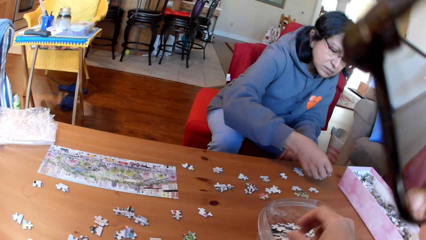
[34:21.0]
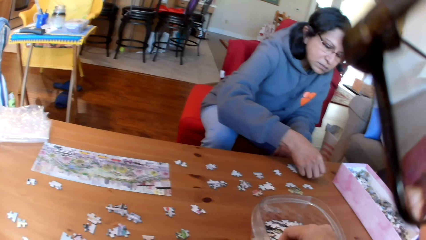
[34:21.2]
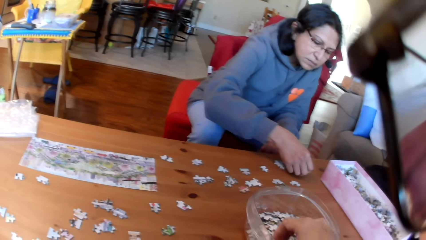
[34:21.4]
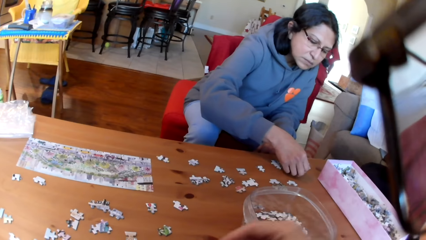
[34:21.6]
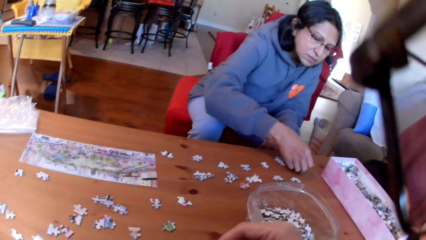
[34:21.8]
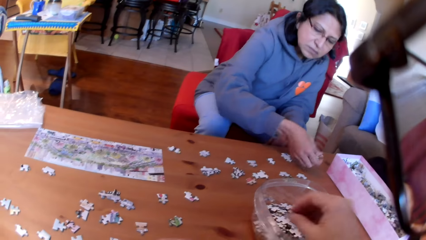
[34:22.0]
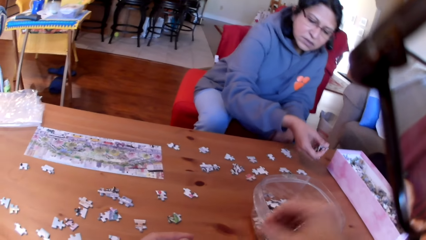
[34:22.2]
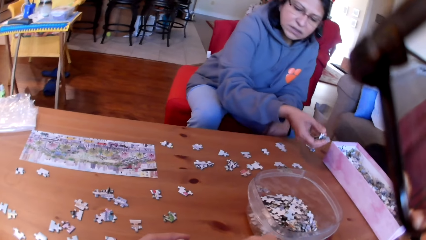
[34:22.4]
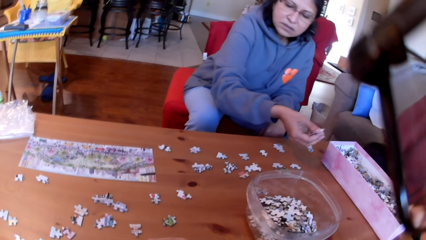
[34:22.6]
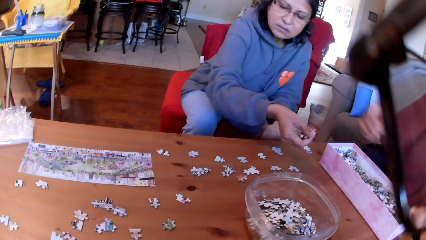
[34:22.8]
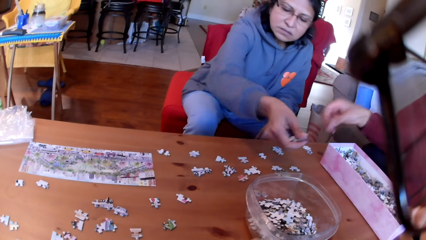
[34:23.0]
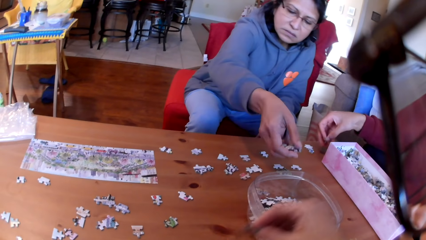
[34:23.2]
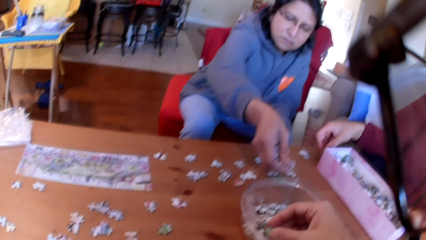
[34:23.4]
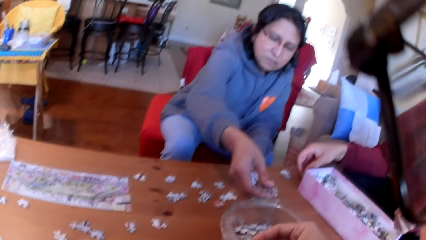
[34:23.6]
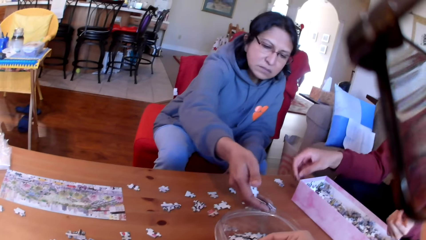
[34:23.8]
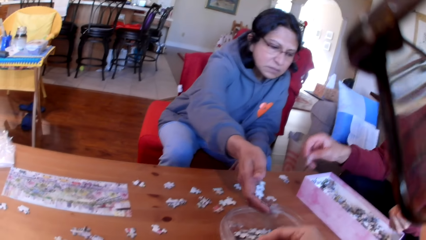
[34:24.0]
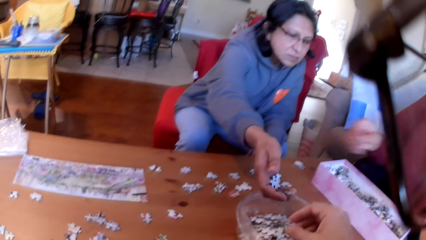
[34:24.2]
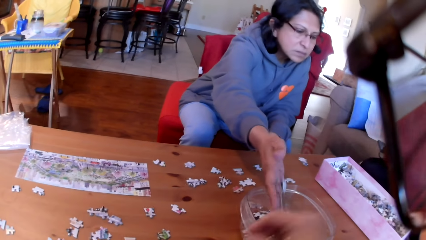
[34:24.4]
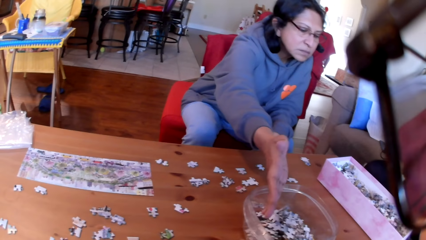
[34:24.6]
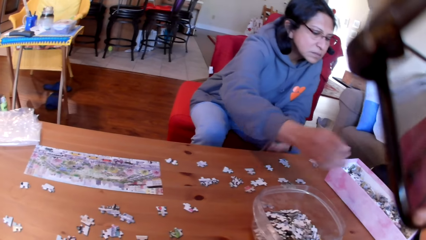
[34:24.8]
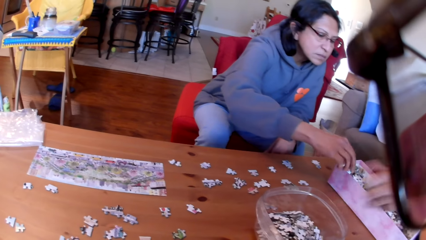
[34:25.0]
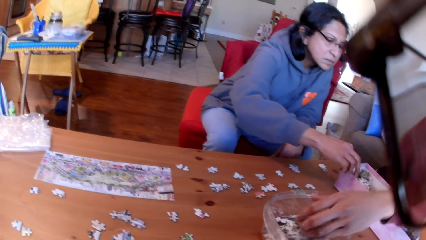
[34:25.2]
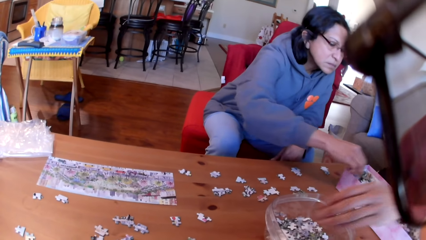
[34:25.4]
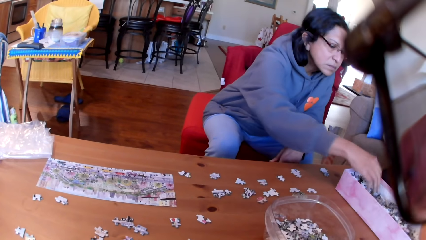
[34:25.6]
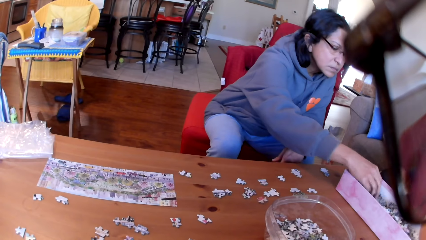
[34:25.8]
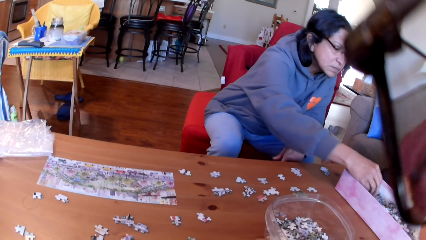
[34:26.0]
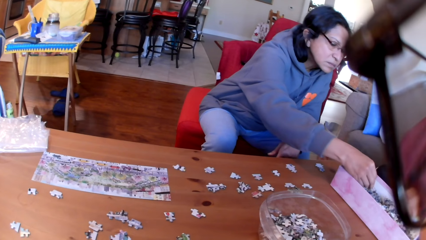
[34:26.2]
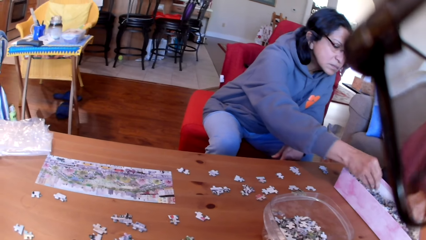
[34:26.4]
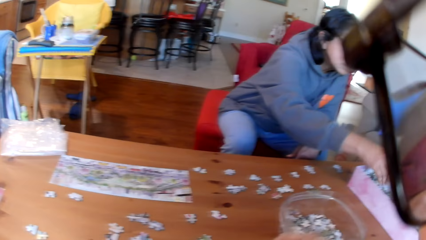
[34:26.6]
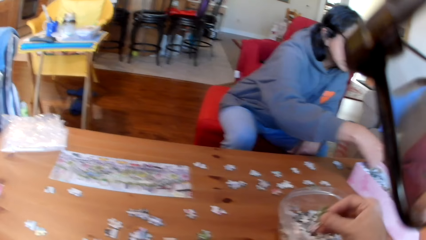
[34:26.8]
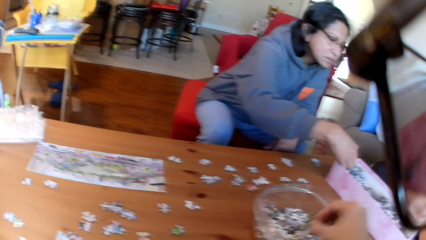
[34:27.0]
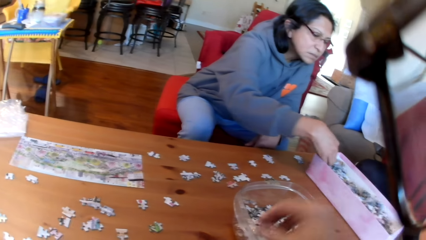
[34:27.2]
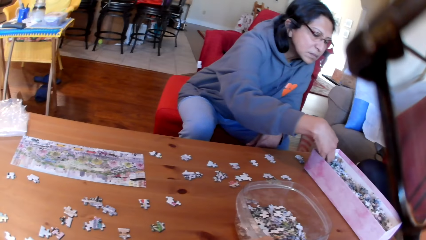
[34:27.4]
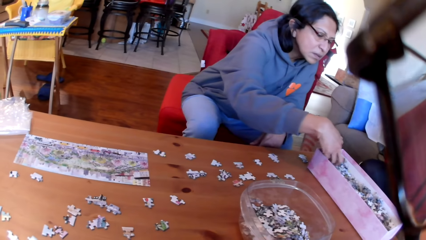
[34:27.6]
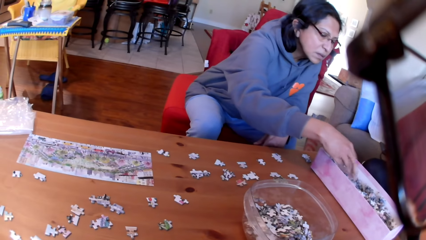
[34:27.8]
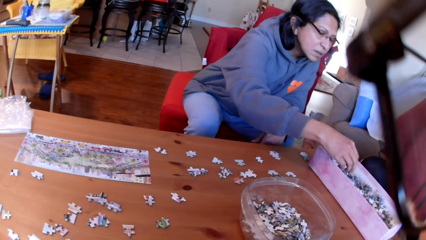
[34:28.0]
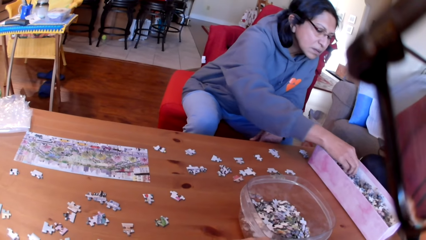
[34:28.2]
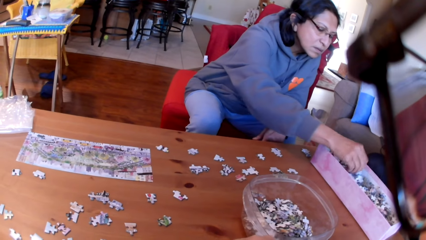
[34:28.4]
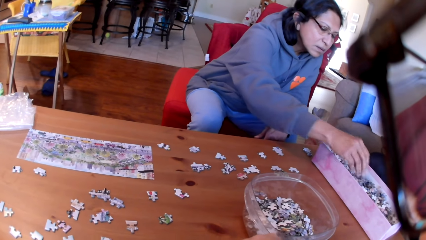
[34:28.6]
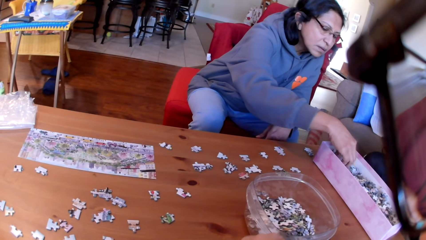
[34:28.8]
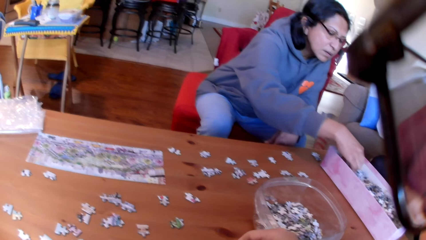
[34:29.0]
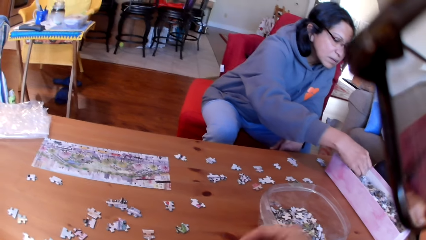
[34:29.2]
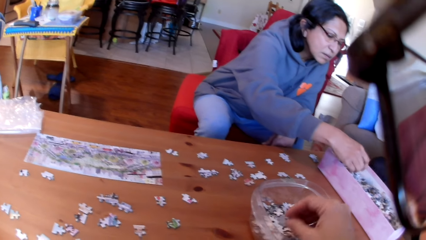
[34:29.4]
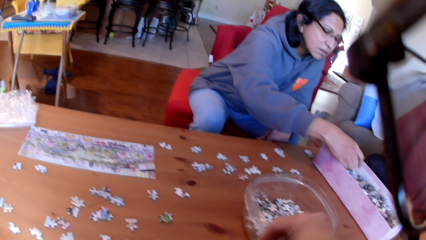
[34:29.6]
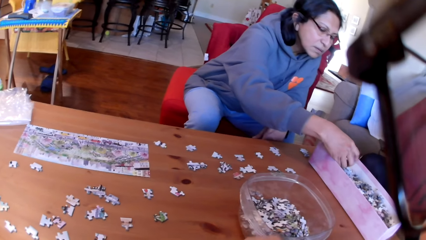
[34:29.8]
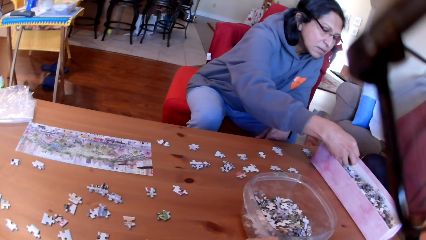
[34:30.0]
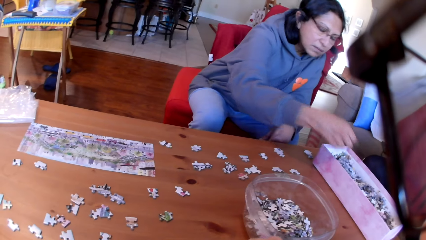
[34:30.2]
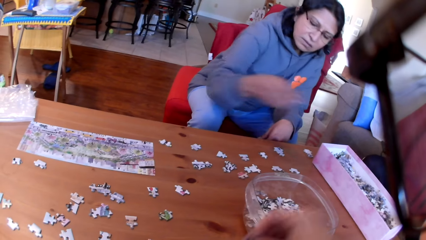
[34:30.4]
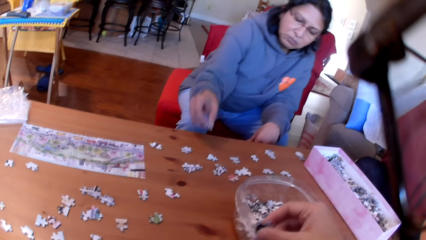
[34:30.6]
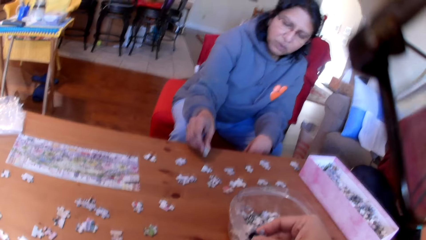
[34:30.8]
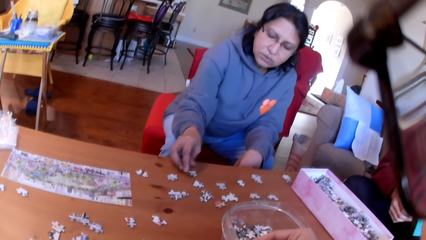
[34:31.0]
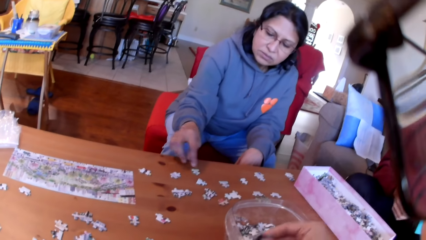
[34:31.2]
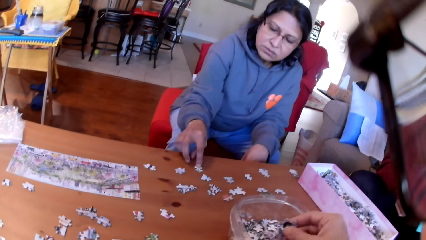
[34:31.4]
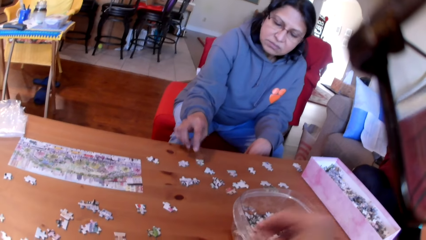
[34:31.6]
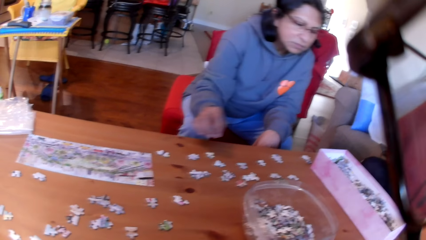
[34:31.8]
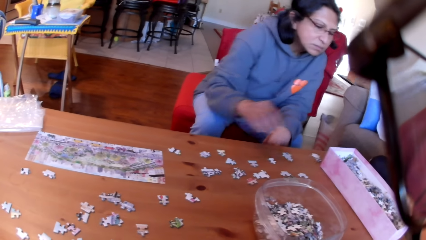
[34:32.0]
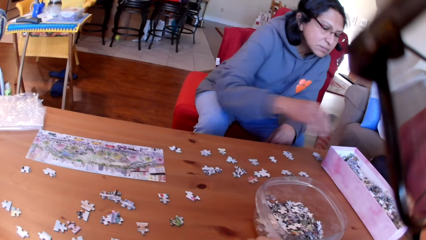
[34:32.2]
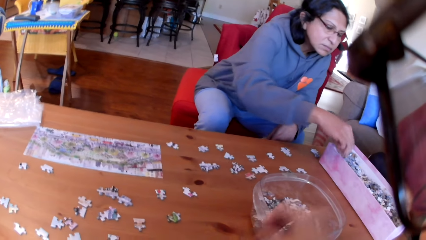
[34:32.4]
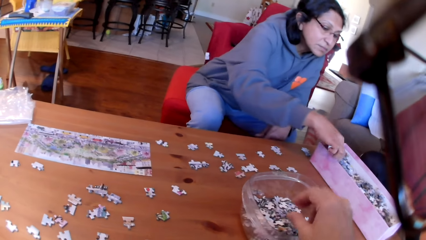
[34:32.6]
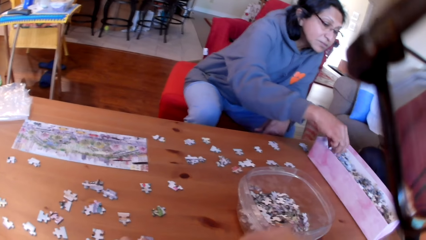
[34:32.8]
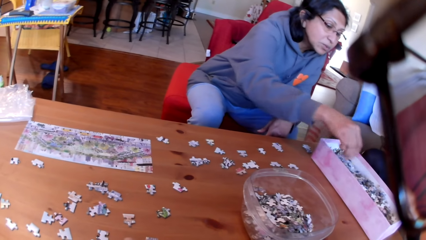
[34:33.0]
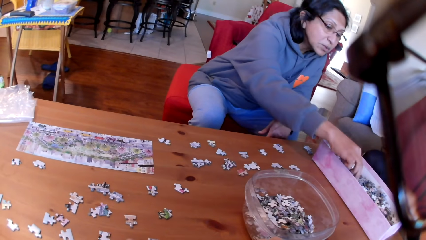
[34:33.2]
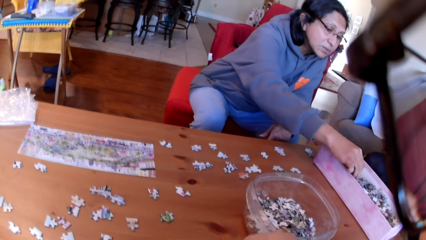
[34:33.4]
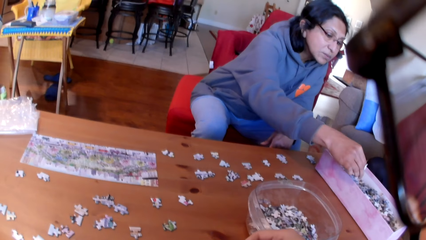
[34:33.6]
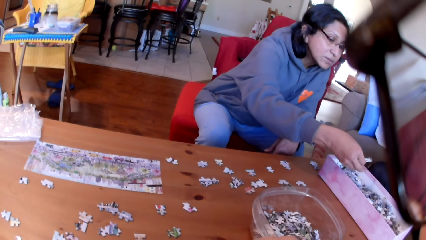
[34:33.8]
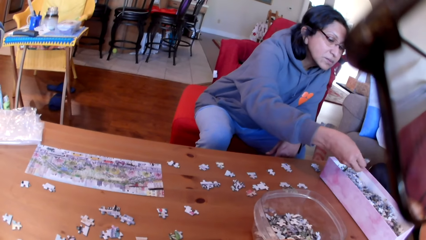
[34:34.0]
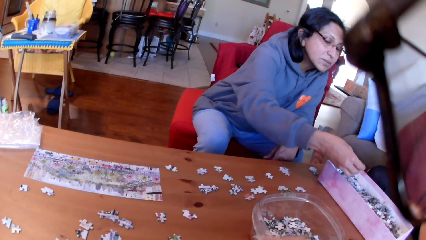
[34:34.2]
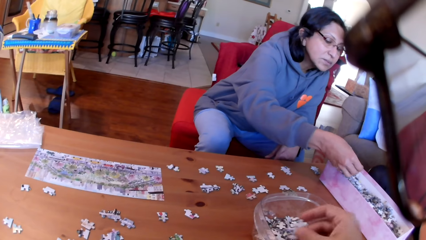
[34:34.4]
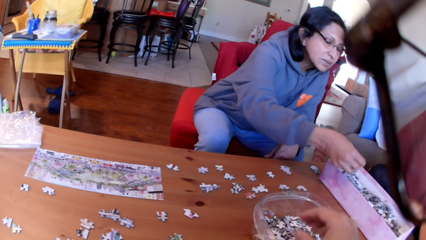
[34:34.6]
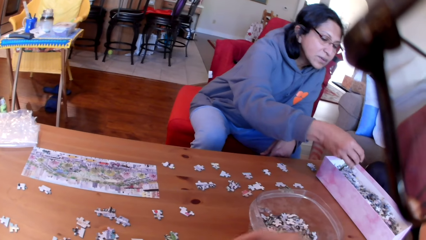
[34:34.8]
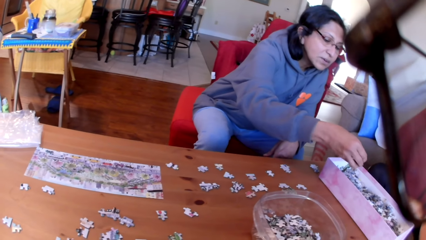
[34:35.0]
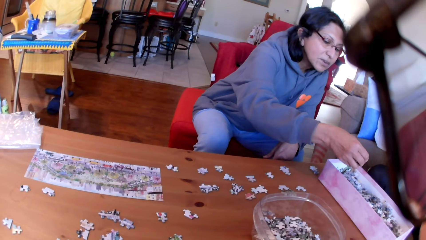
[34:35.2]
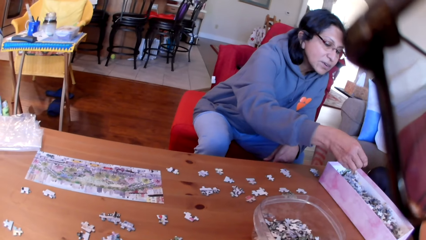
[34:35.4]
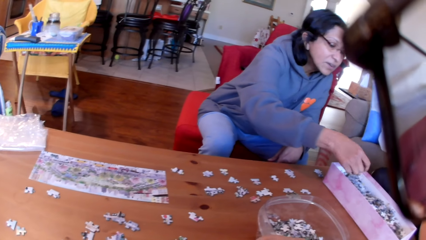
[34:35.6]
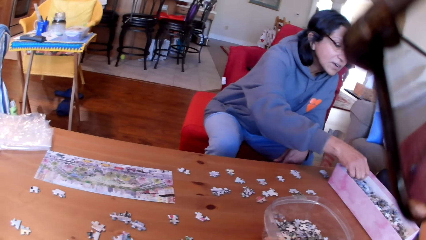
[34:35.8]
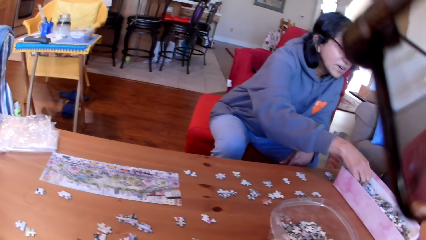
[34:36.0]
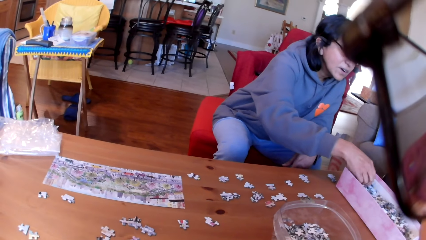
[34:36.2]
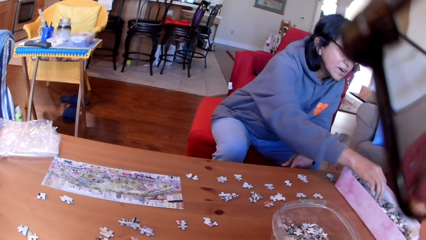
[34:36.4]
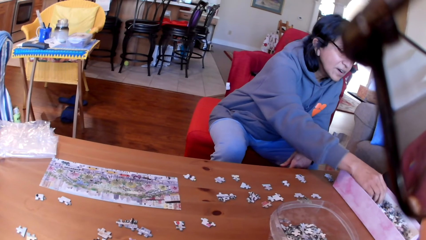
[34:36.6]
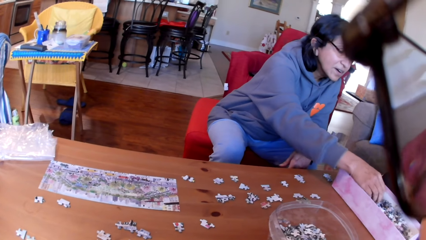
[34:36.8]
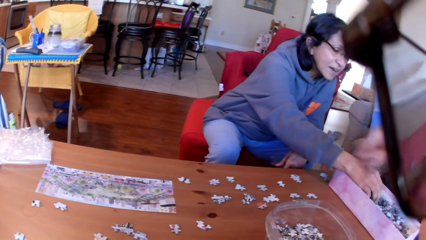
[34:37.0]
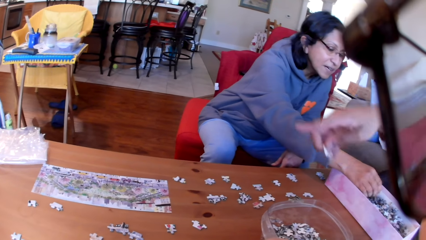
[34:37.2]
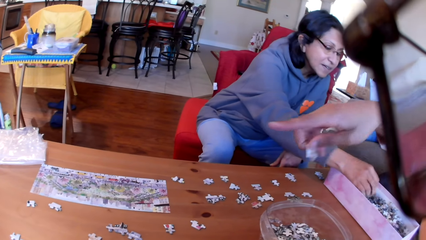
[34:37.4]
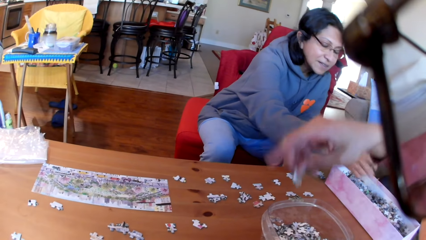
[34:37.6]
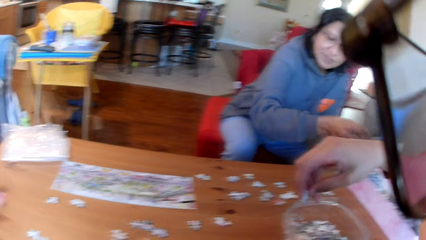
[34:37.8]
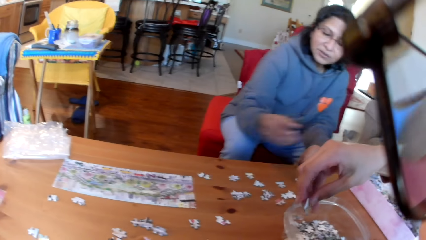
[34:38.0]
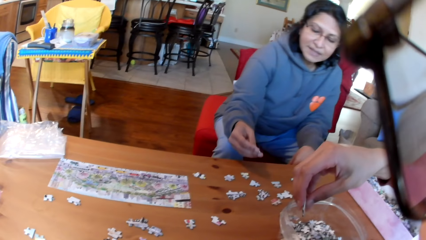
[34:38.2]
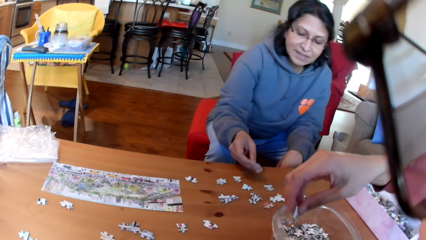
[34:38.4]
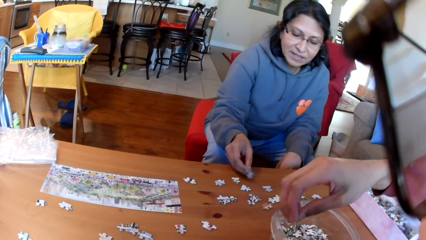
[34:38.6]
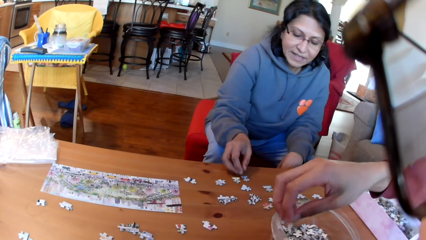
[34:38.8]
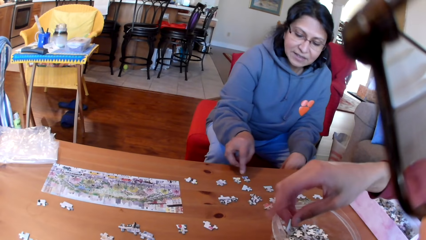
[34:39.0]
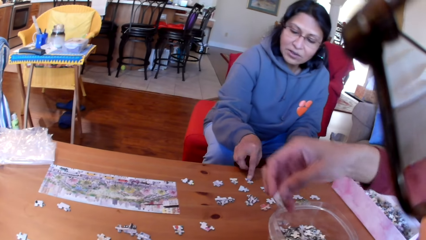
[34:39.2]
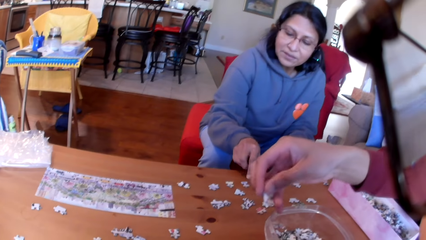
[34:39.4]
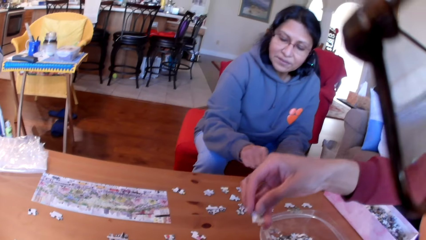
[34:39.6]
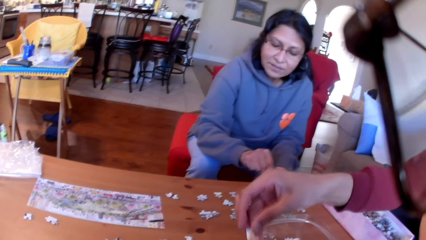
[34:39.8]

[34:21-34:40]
The camera wearer puts a puzzle in the bowl or tin. A man puts the jigsaw puzzle on the table. A woman puts the jigsaw puzzle on the tin. The camera wearer puts a puzzle in the bowl. The man puts the jigsaw puzzle on the tin. The woman takes a puzzle. The camera wearer puts the jigsaw puzzle in the tin. The woman moves the box and moves the puzzles. The camera wearer takes a puzzle. They put a puzzle in the bowl. The woman picks the jigsaw puzzle on the table and puts the puzzles on the table. The camera wearer puts a puzzle in the bowl. The woman moves the puzzles on the table. The camera wearer puts the jigsaw puzzle in the tin. The woman picks the jigsaw puzzle in the box. The camera wearer takes a puzzle. They put a puzzle in the bowl. The man points at the table. The woman puts the jigsaw puzzle on the table. The man holds a puzzle on the hand.
